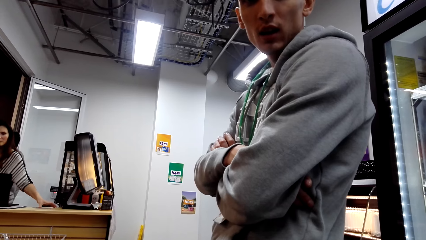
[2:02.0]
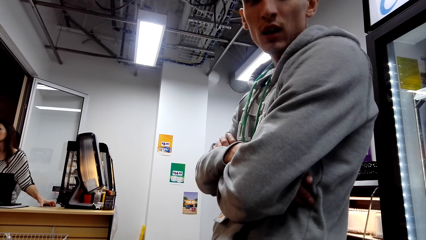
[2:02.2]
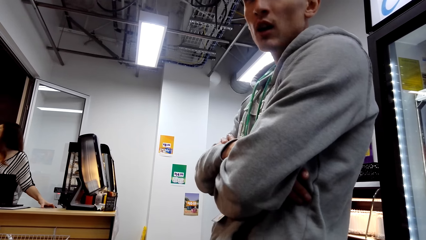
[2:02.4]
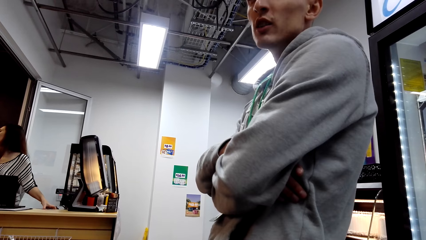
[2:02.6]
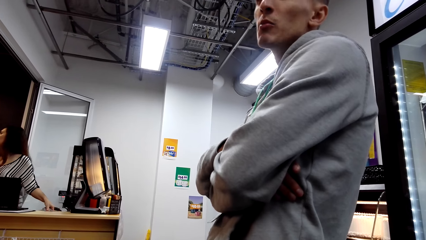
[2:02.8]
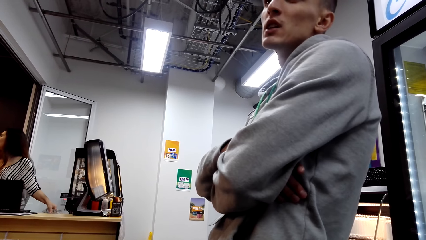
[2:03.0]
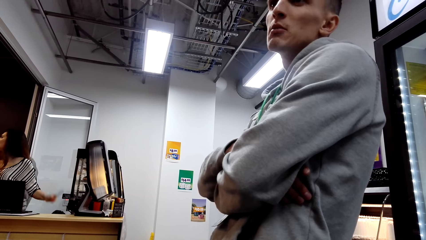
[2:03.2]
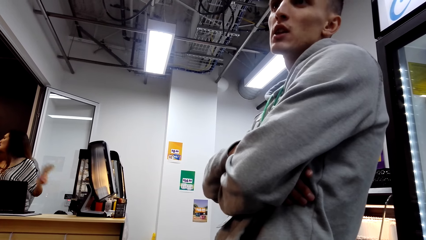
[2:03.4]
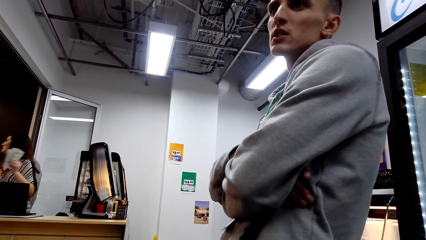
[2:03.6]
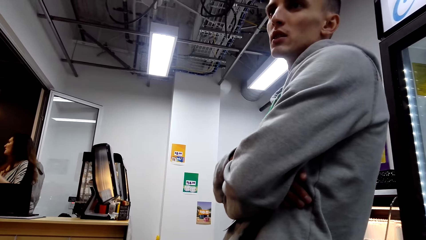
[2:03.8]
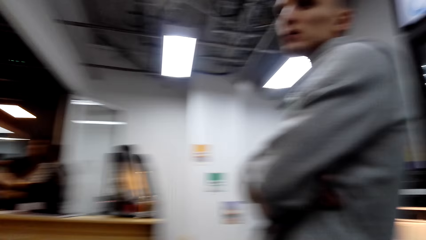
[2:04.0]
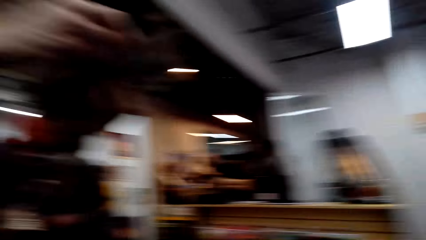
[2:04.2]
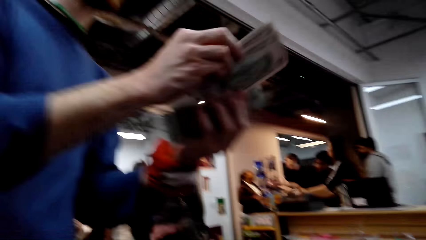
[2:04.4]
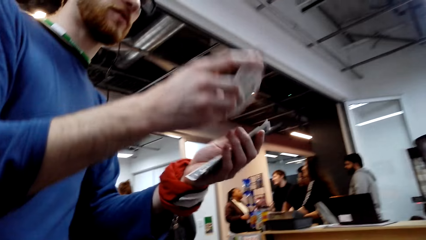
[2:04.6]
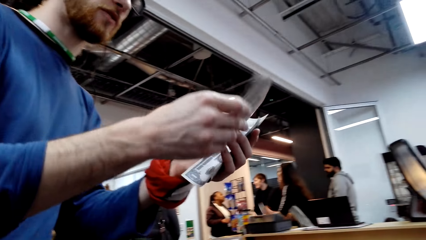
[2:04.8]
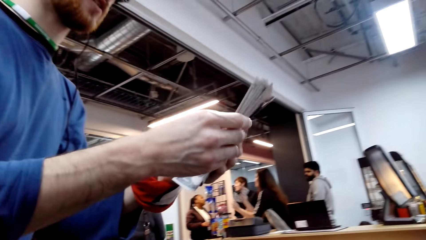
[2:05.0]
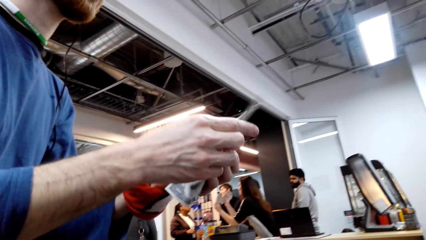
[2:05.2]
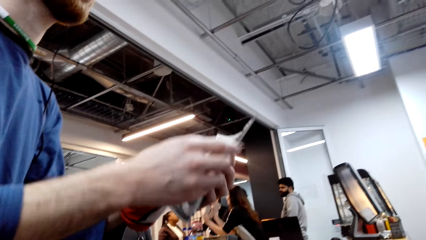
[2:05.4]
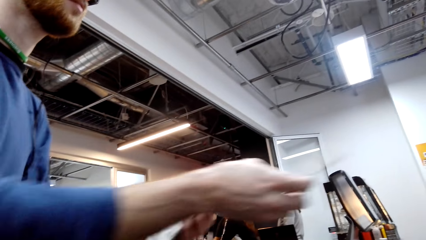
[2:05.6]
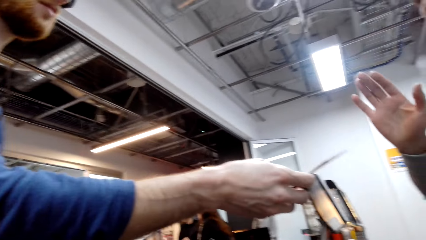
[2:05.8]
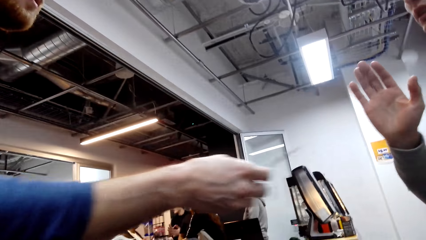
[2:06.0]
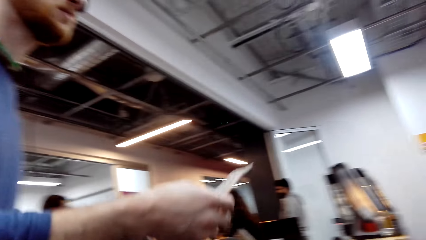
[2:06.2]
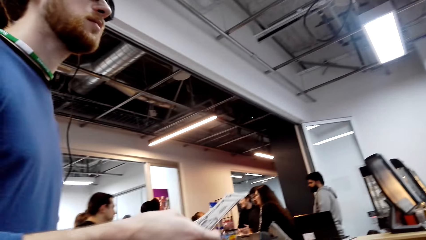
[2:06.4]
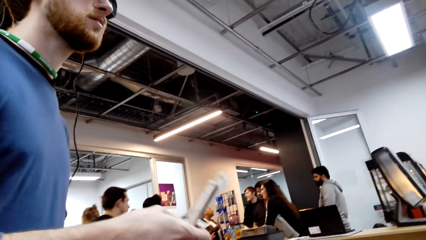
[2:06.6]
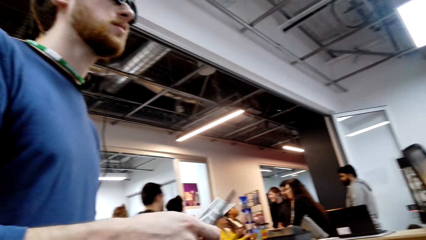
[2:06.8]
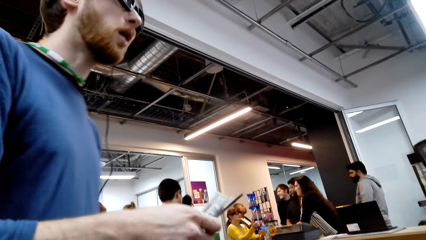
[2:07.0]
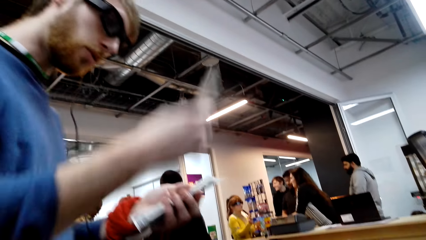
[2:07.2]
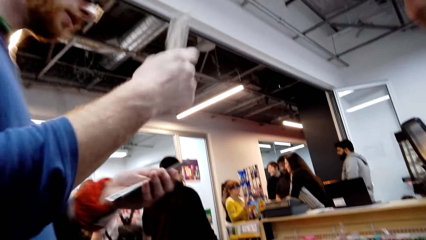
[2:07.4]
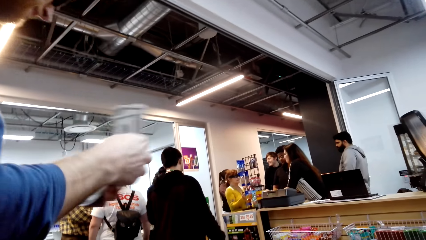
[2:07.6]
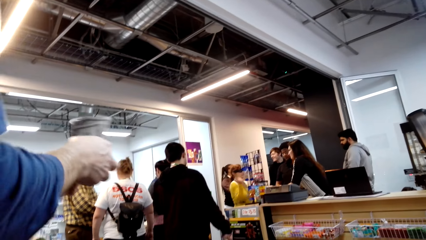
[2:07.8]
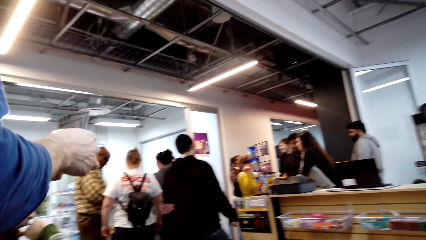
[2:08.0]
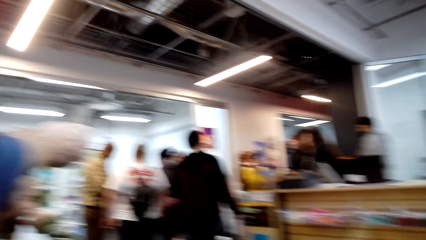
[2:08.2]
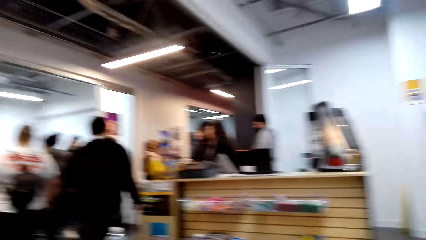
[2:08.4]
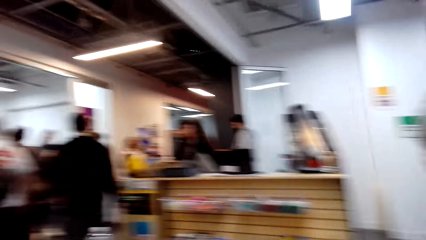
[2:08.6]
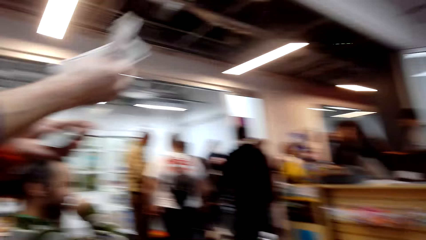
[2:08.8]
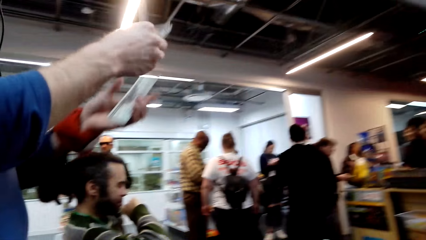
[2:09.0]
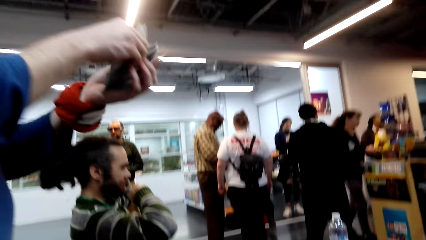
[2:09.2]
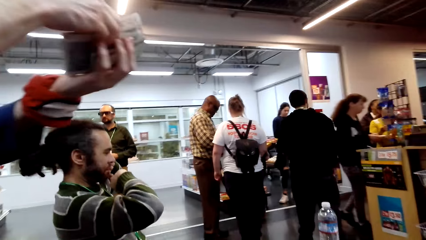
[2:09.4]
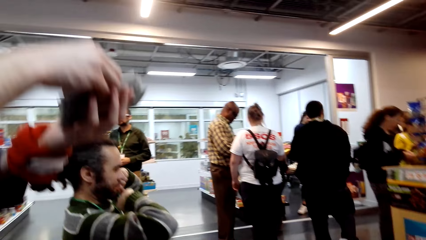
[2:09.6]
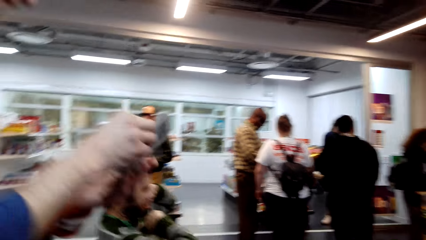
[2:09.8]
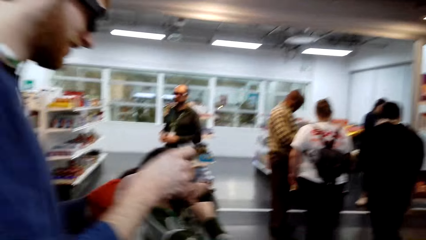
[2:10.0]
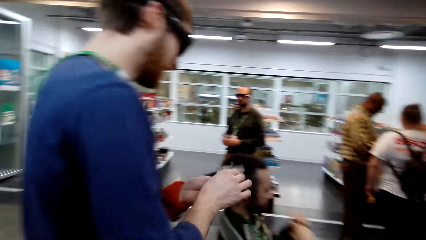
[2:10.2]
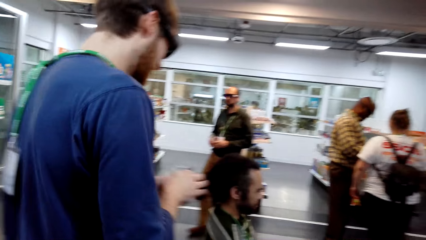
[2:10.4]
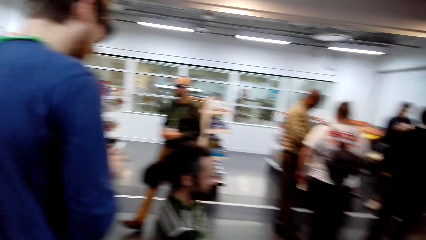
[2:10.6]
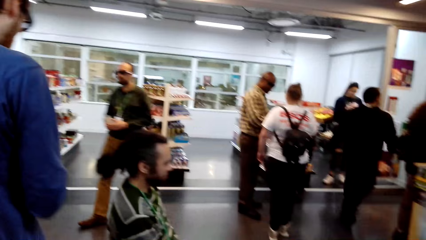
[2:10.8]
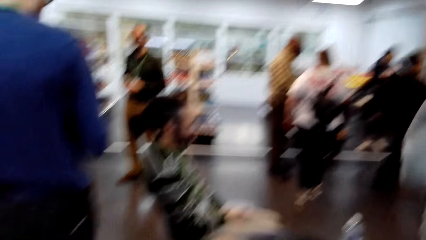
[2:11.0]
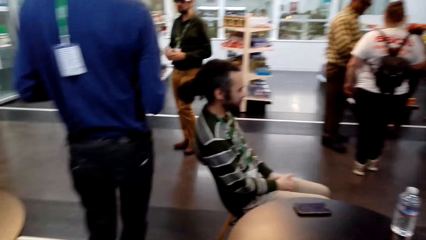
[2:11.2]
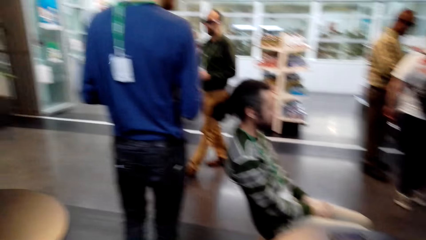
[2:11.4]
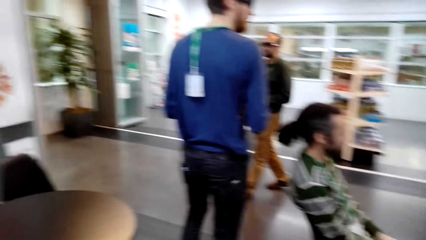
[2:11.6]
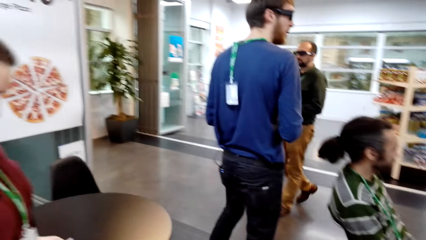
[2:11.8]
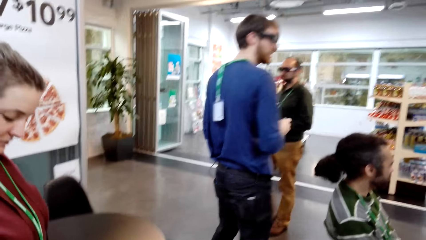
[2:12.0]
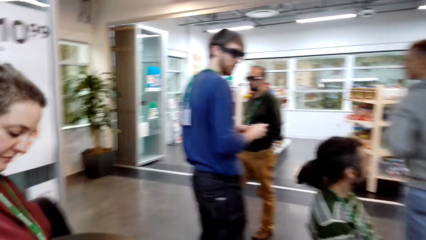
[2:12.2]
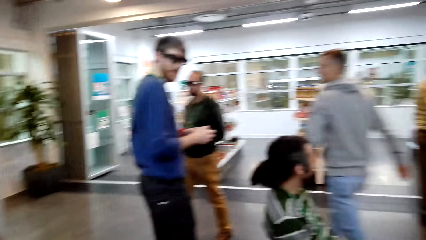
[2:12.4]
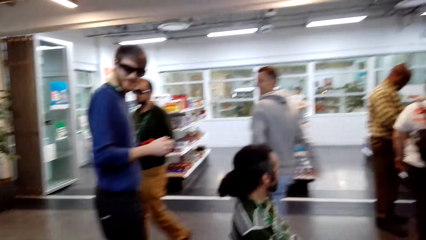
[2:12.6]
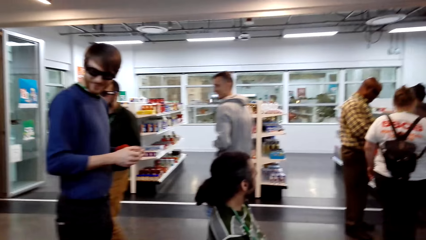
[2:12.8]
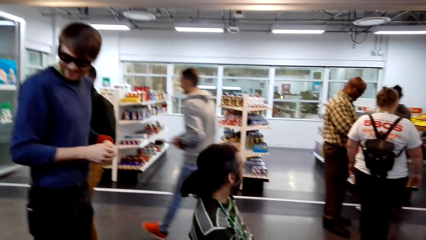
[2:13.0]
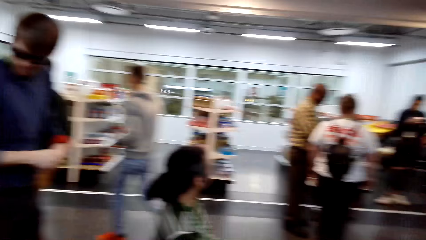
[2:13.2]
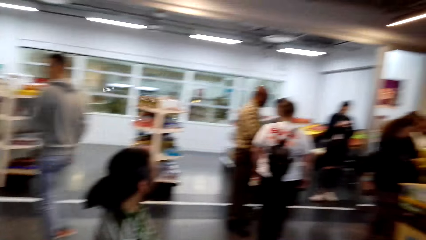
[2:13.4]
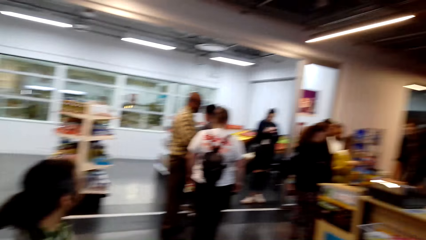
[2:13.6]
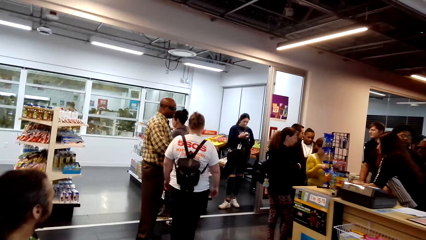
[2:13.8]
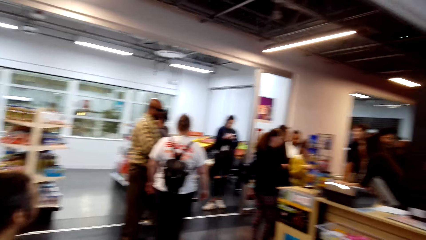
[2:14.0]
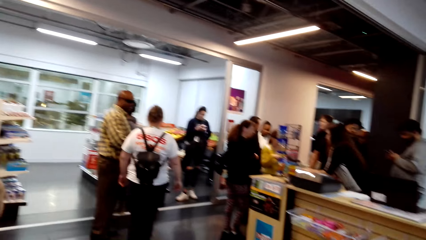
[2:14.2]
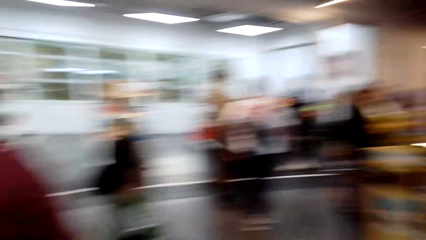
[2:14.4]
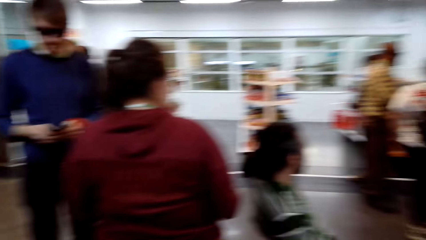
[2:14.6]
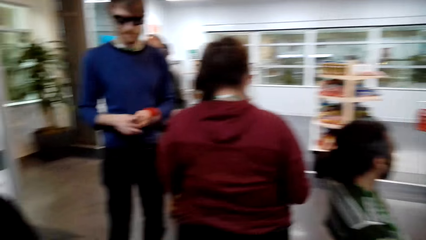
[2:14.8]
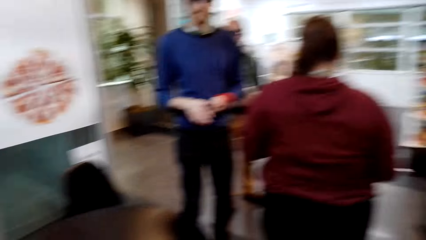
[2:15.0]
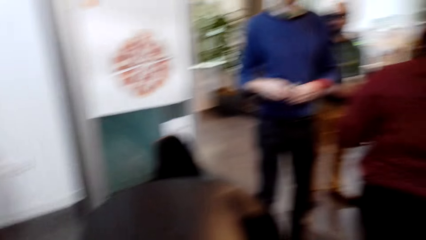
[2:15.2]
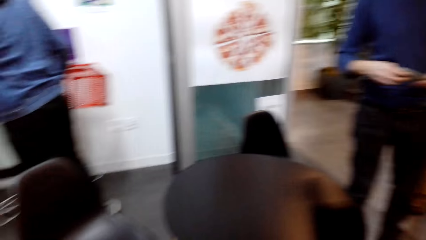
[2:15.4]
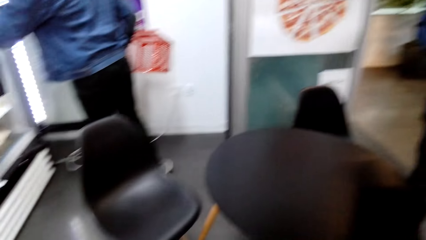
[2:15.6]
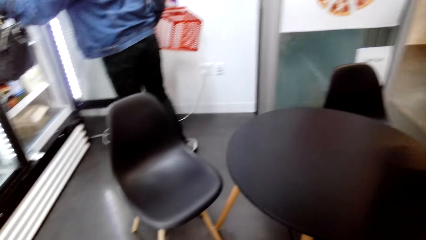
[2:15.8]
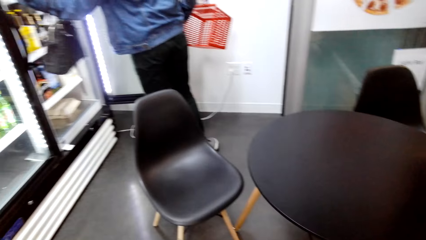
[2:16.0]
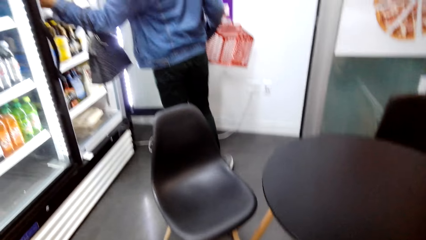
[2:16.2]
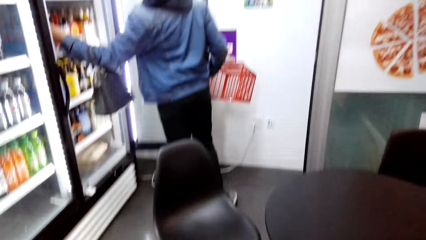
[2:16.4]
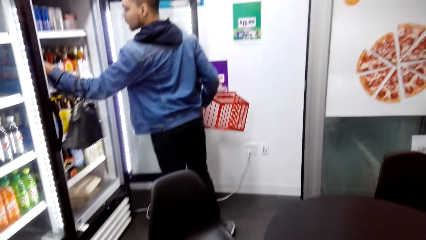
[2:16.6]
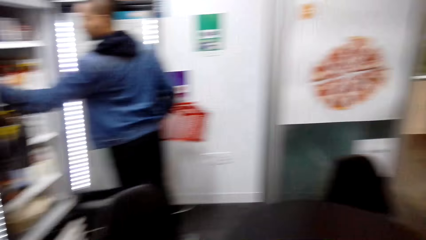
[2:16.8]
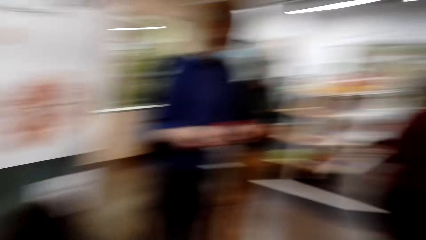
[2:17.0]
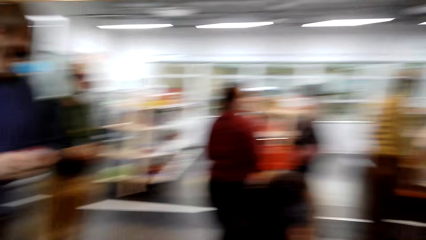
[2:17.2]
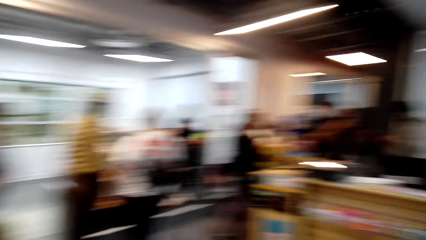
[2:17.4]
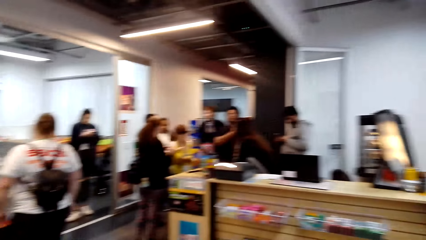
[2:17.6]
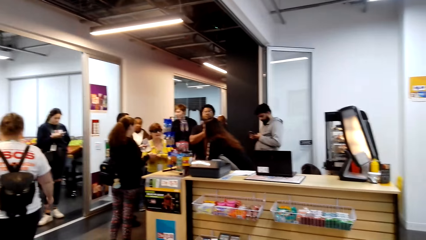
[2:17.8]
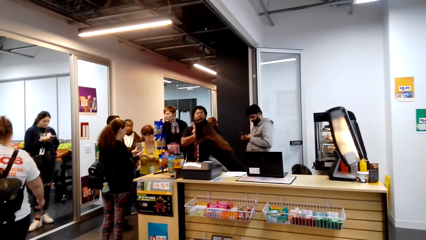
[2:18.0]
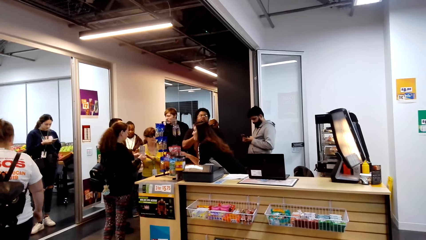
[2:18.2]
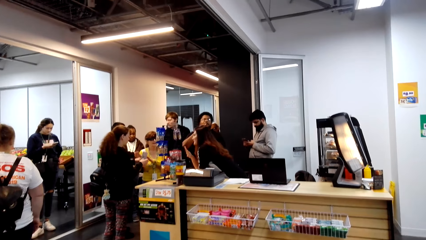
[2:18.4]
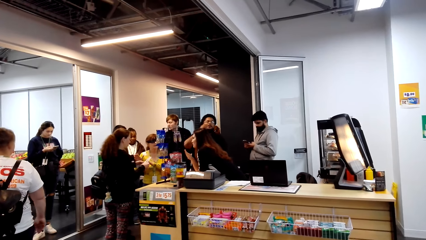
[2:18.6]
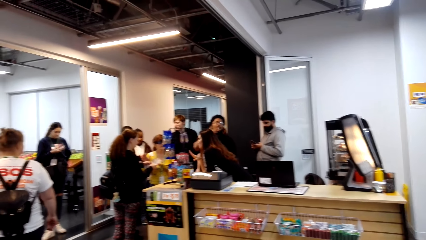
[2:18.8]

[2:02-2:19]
A man stretches a hand with money towards another man.
